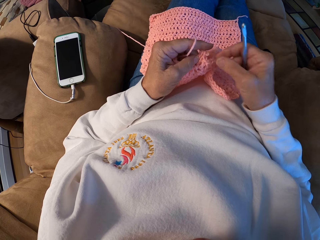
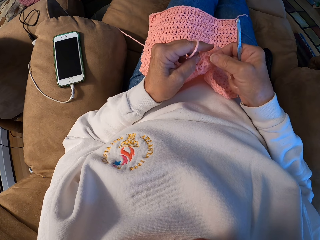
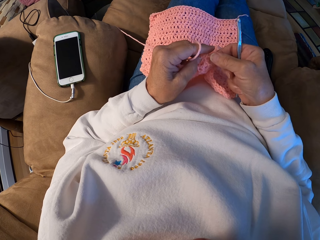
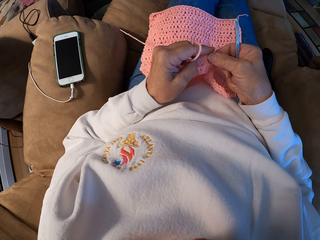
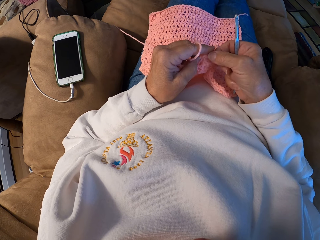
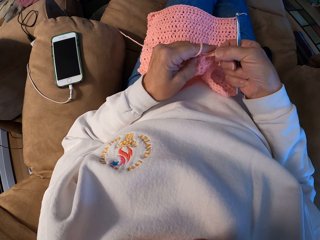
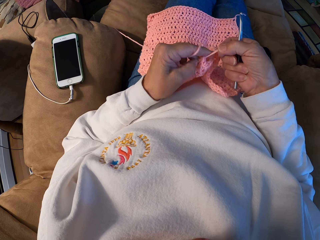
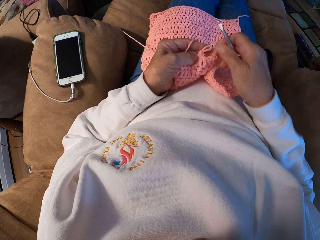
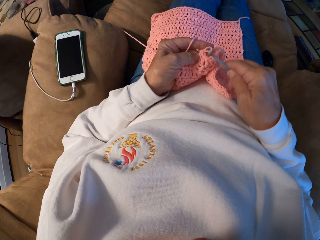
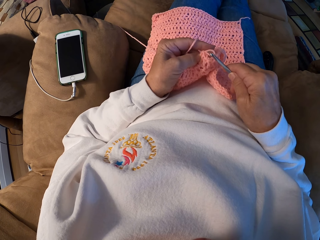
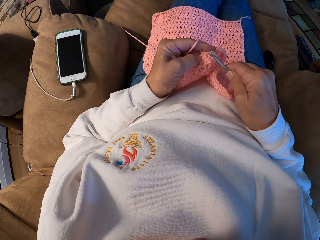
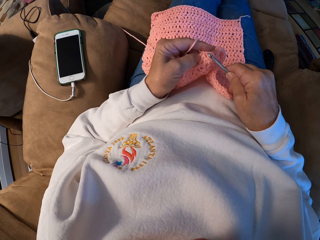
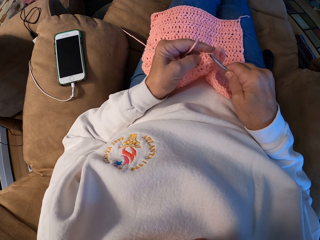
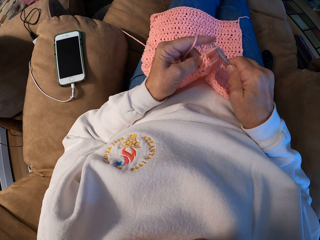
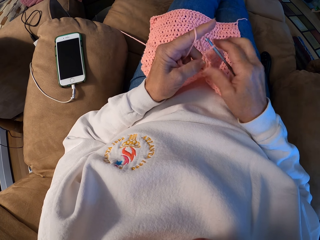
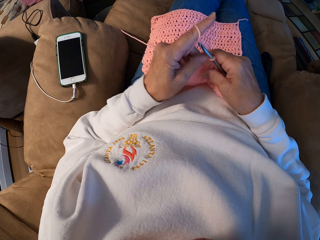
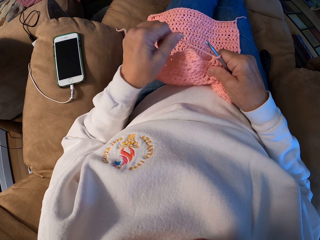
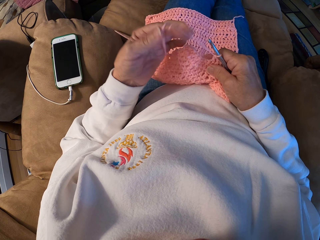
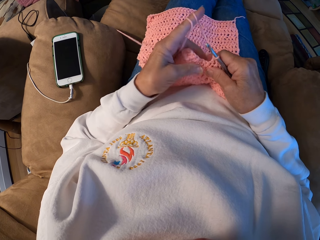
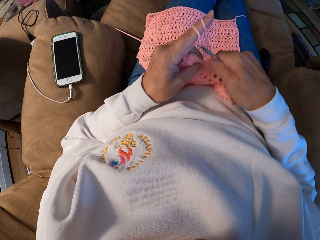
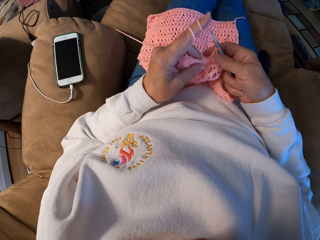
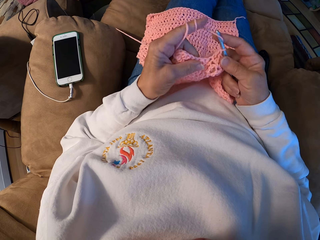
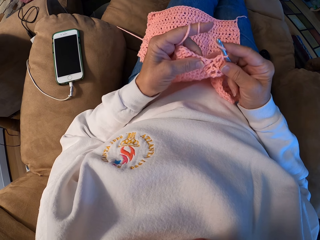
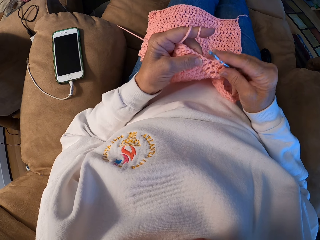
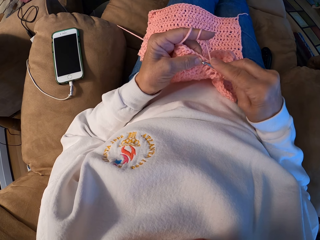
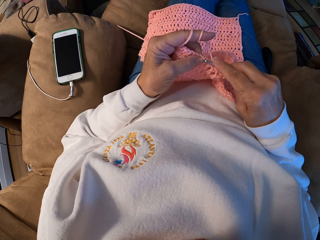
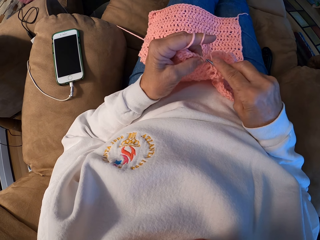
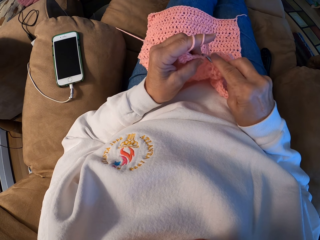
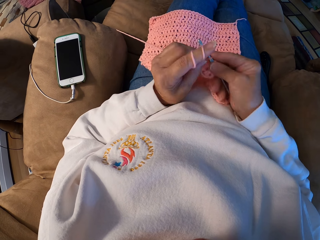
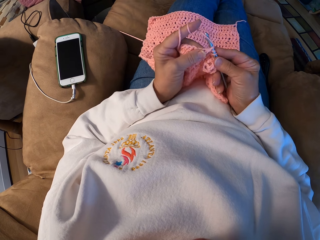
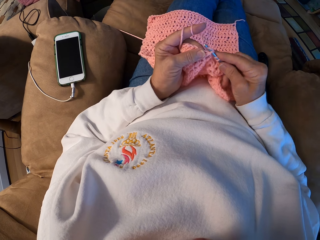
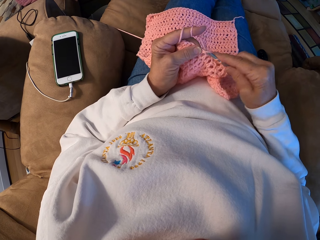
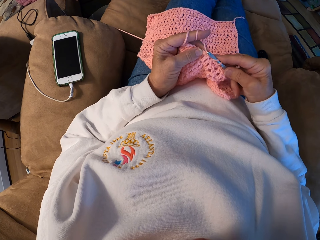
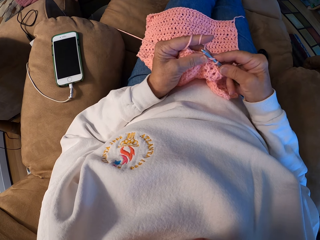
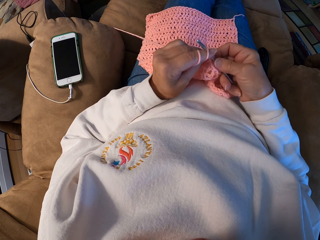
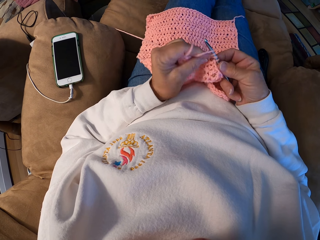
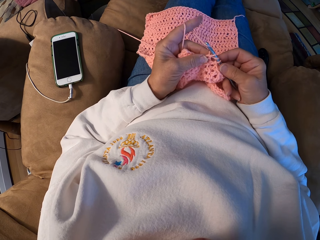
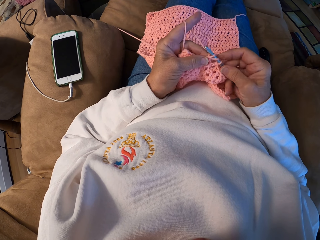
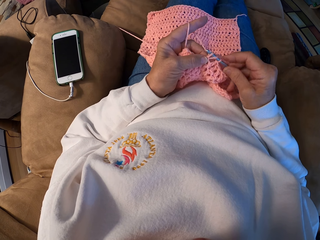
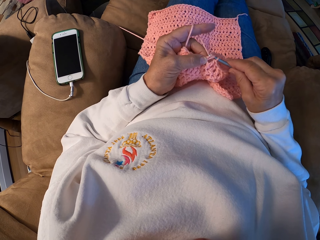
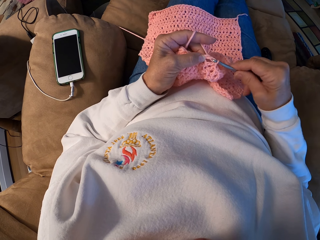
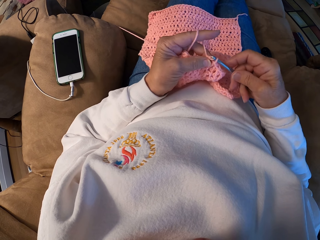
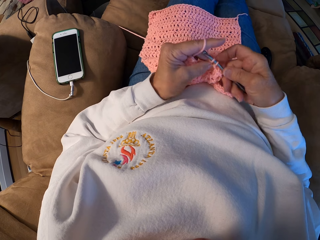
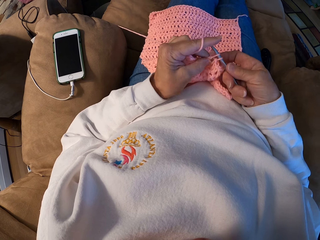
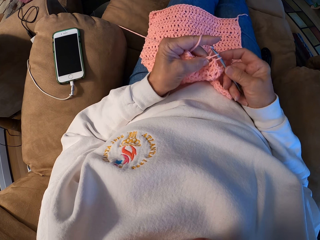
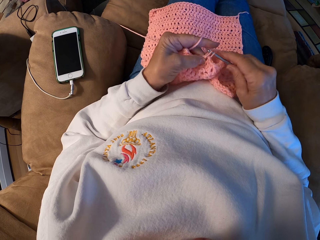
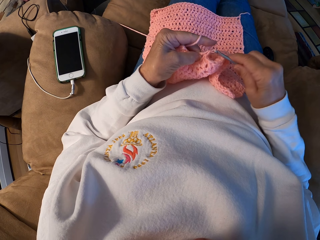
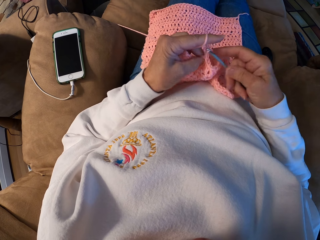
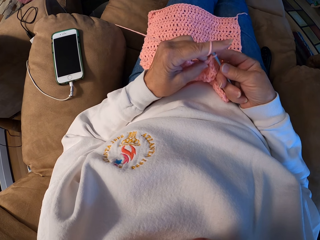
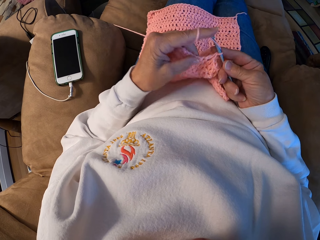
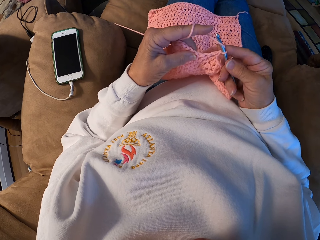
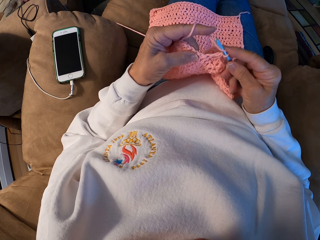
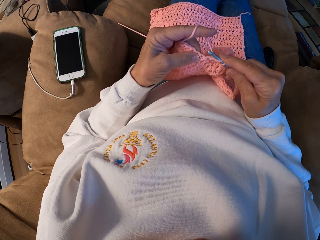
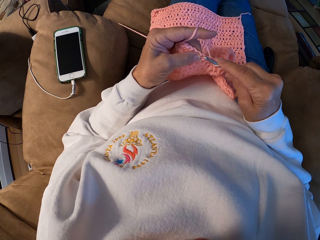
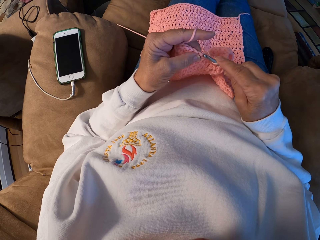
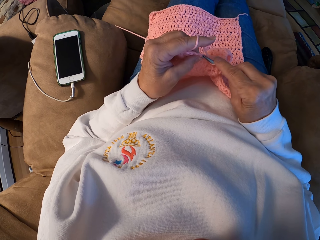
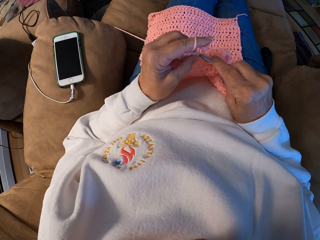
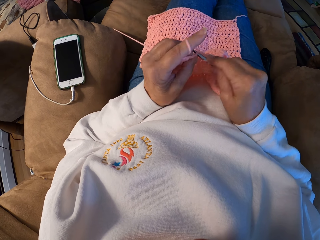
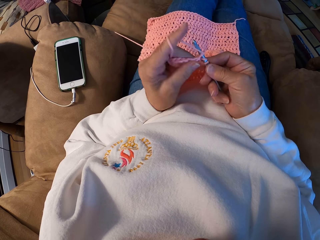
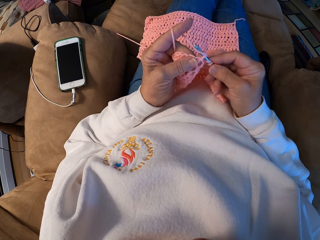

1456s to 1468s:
The camera wearer untangles the yarn with her hand. She pulls a thread. She rolls the yarn with her left index finger and hooks the thread with a crochet hook. She crochets the yarn with the crochet hook.

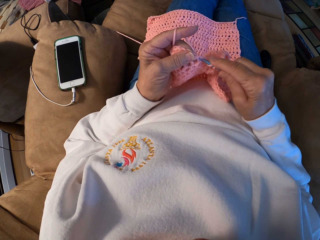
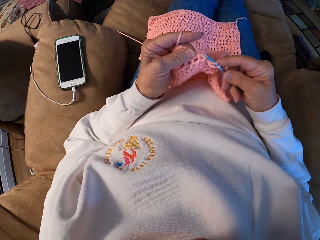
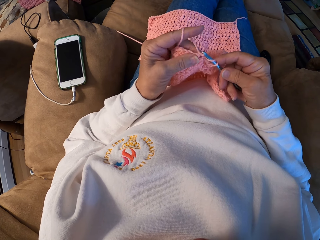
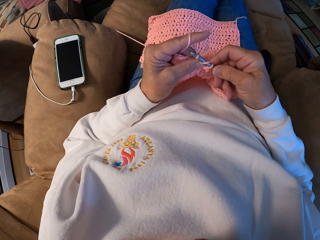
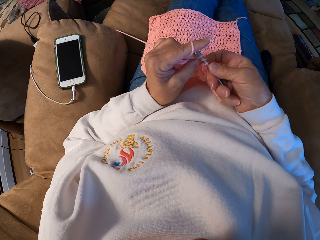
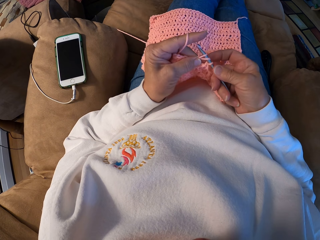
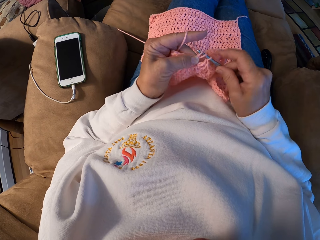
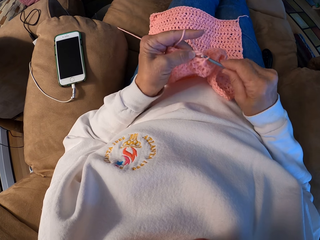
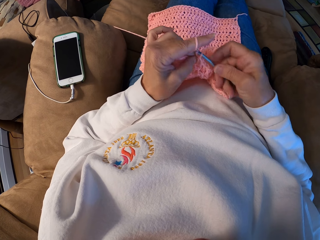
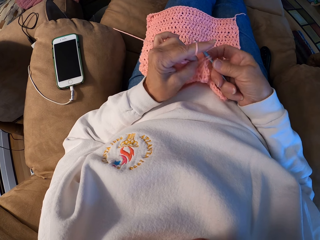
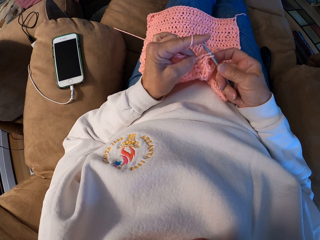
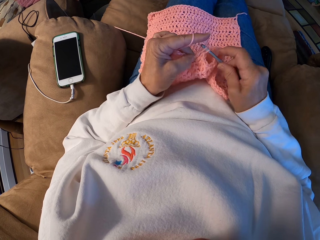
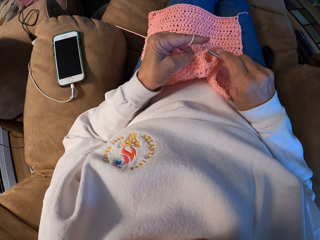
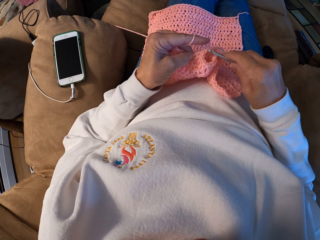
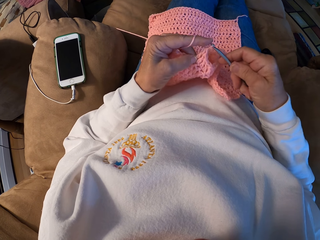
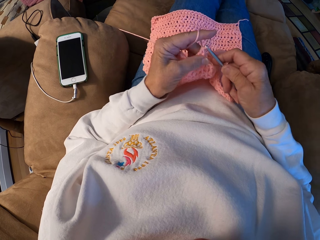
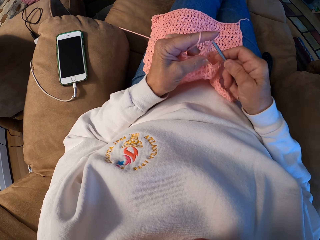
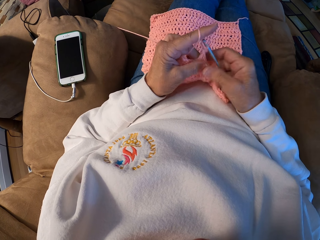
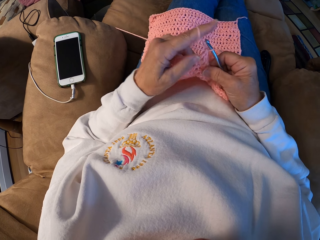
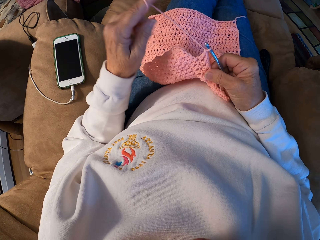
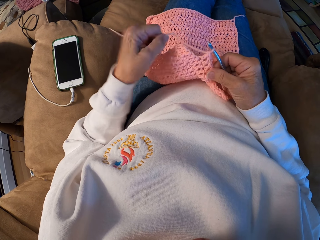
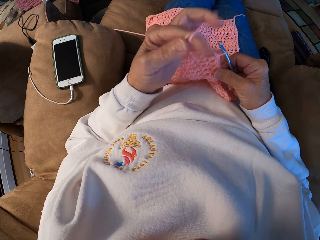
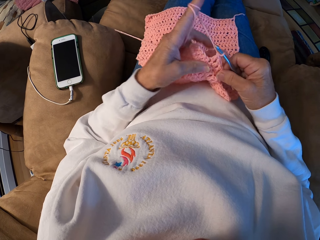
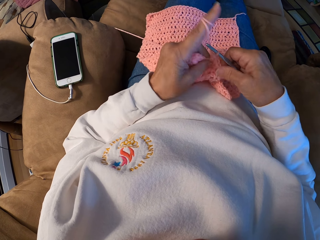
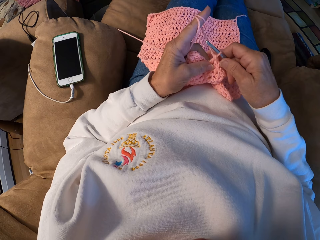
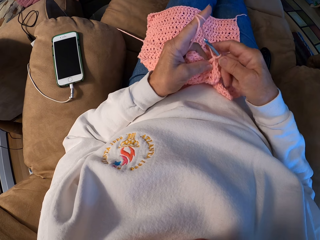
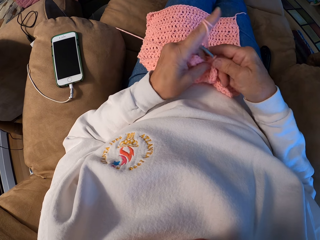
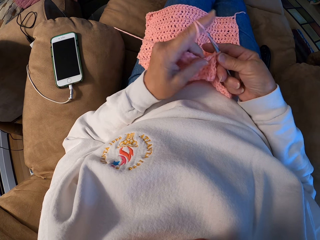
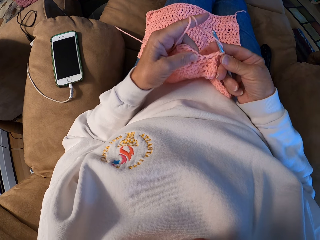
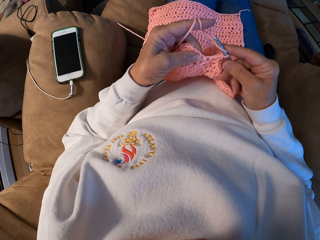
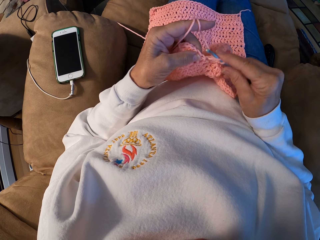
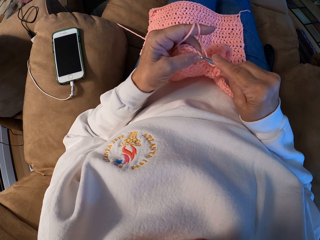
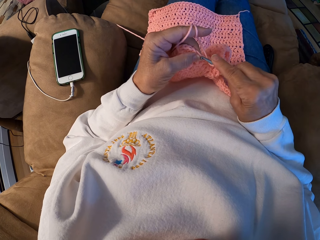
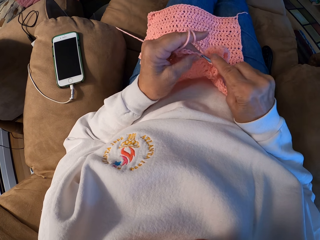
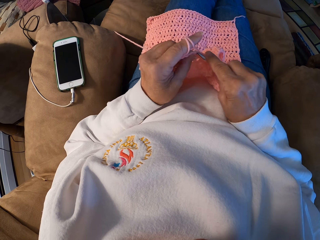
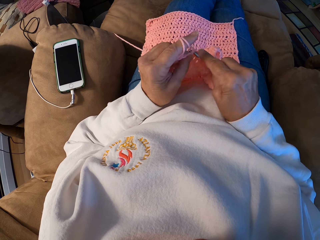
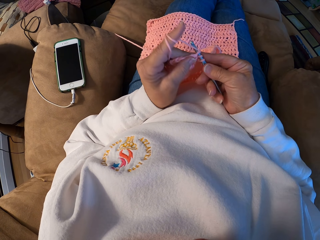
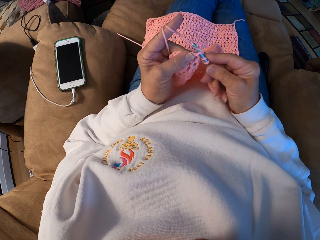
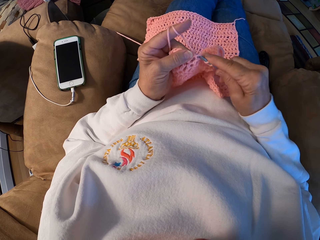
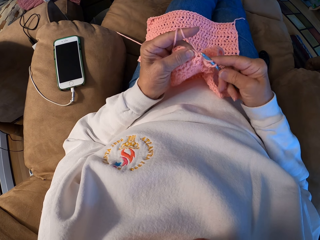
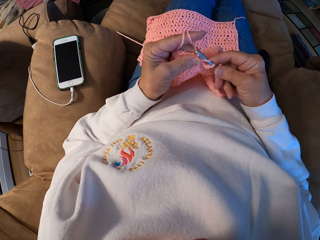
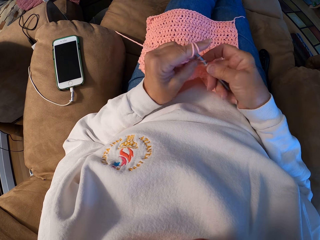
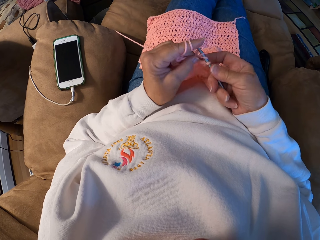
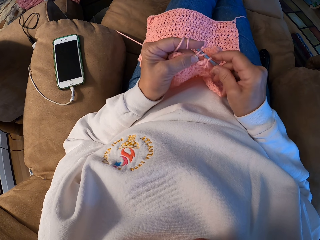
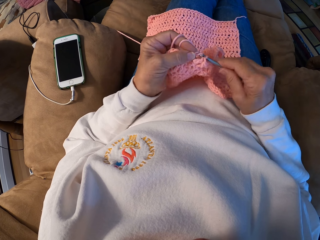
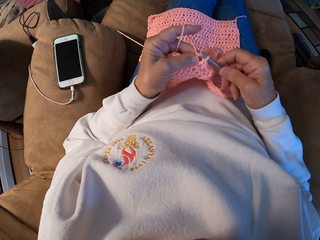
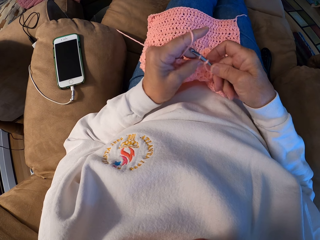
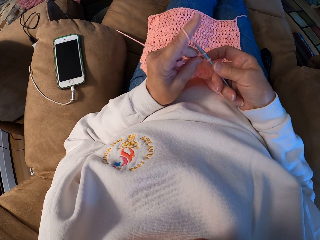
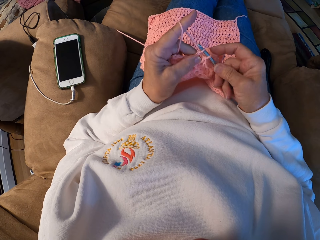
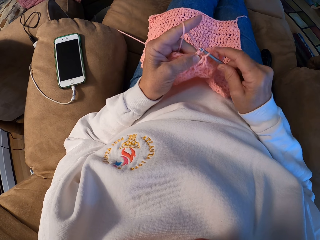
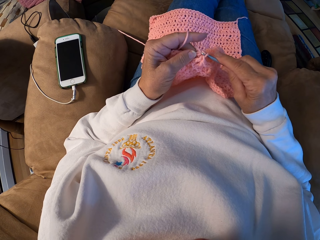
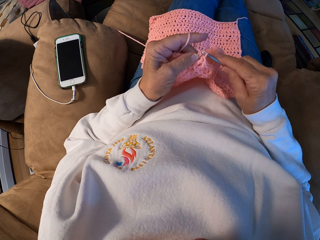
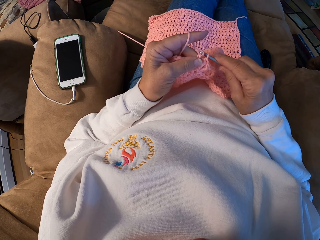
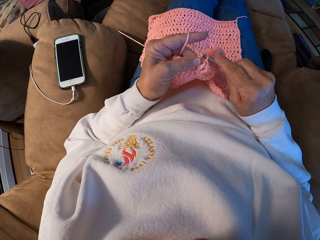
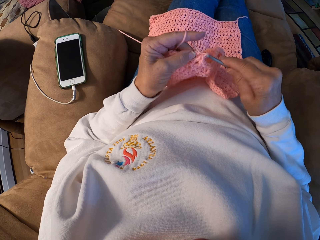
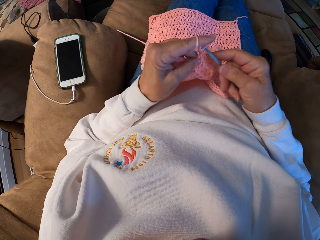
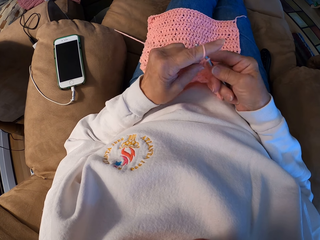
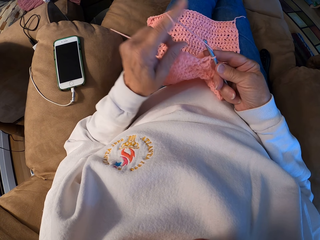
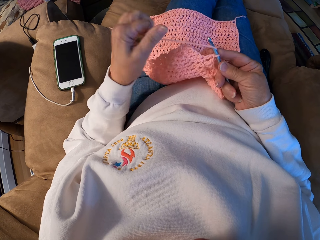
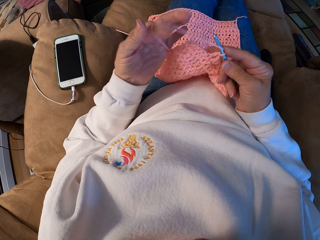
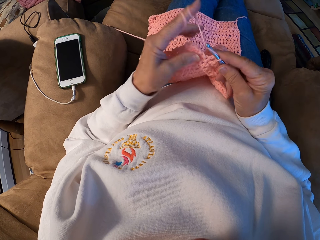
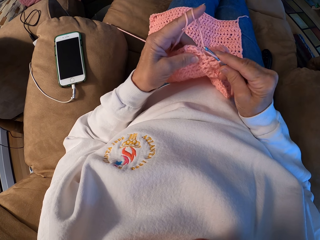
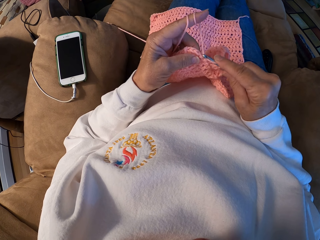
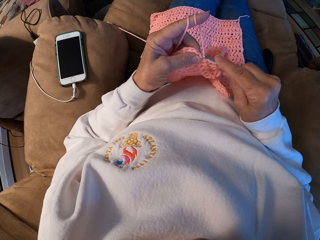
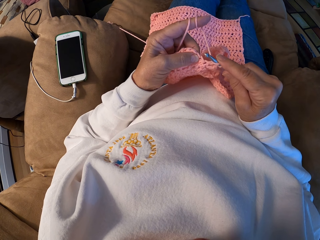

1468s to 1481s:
The camera wearer rolls the yarn with her left index finger. She crochets the yarn with the crochet hook. She rolls the yarn with her left index finger.
